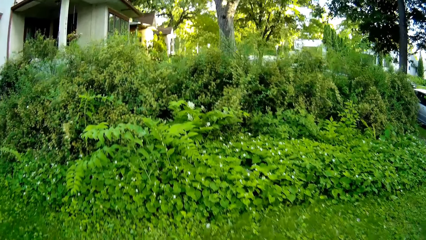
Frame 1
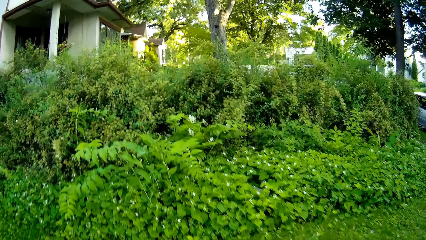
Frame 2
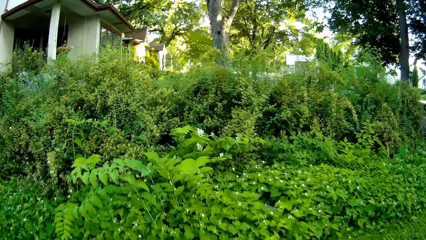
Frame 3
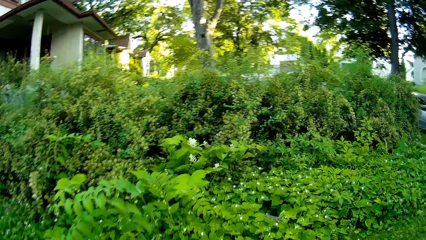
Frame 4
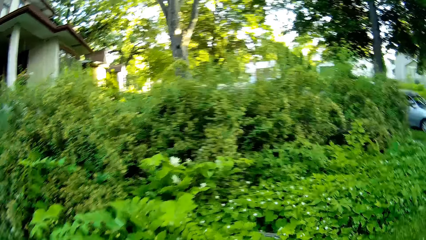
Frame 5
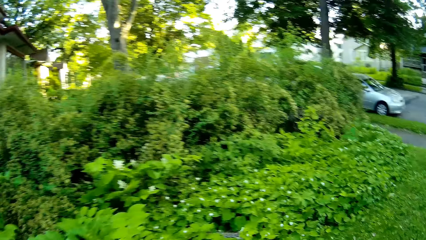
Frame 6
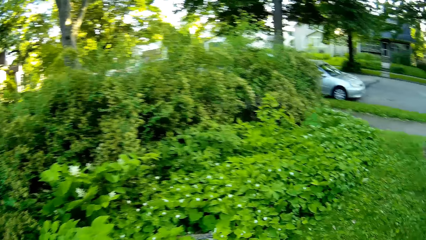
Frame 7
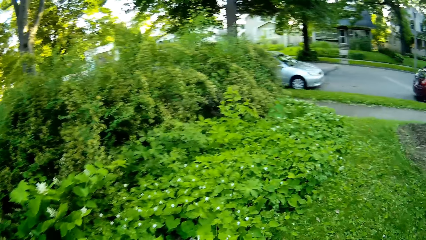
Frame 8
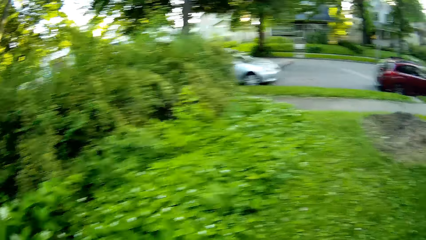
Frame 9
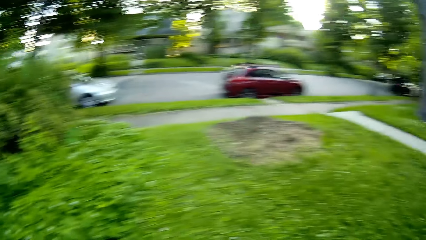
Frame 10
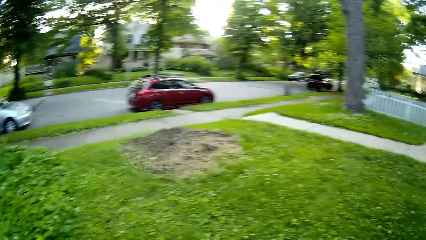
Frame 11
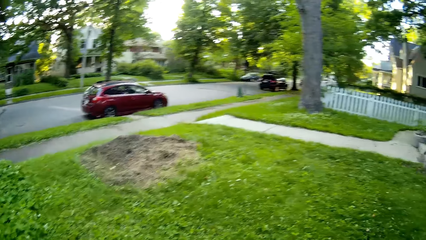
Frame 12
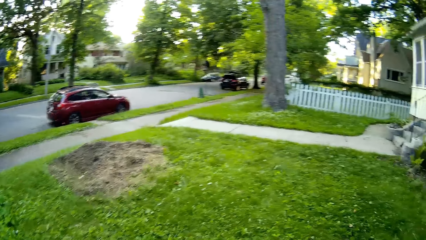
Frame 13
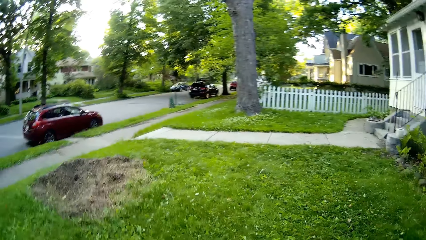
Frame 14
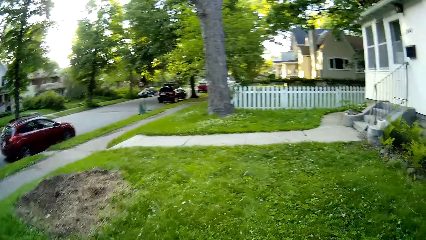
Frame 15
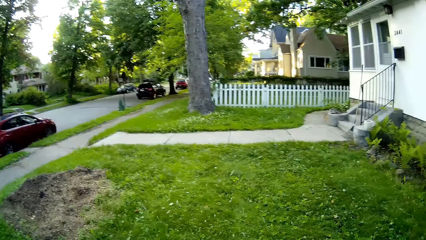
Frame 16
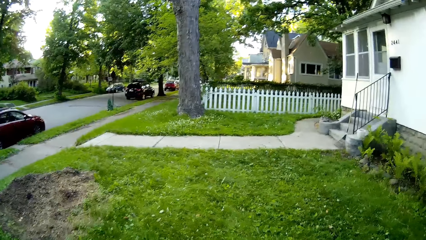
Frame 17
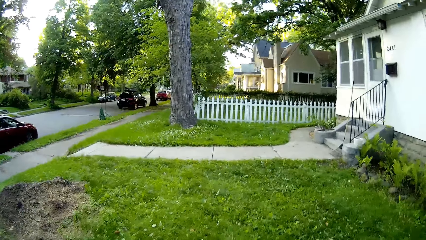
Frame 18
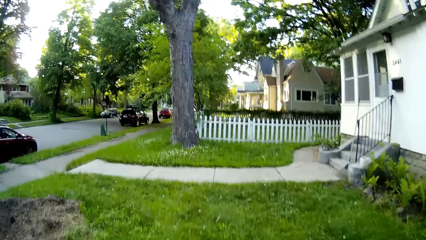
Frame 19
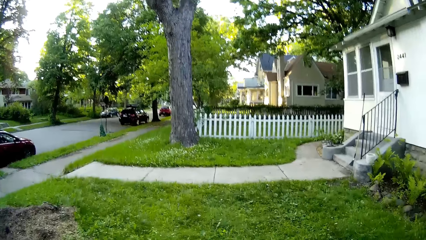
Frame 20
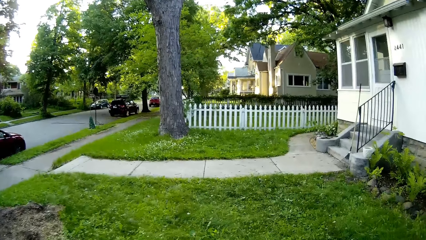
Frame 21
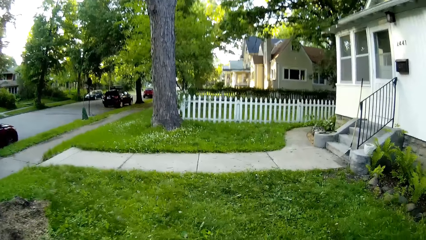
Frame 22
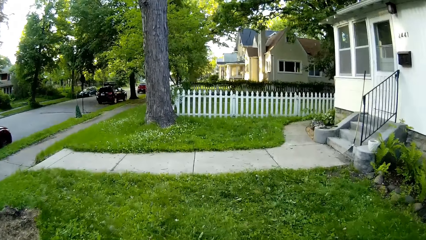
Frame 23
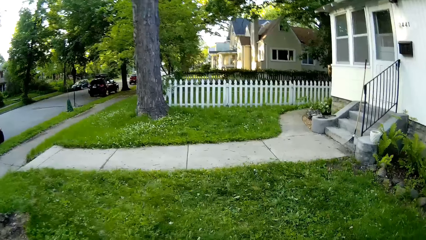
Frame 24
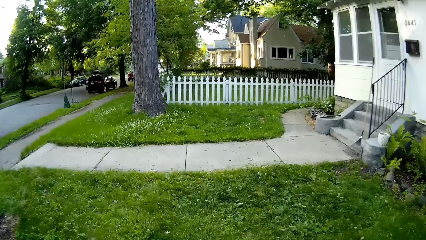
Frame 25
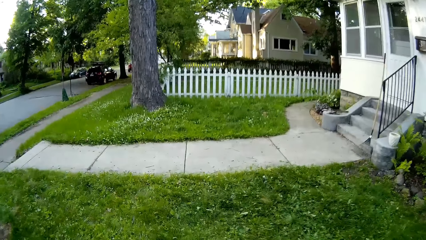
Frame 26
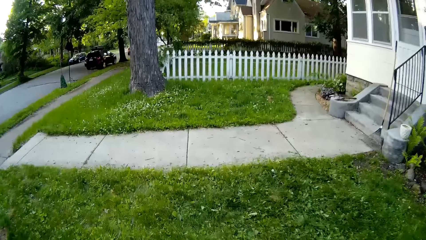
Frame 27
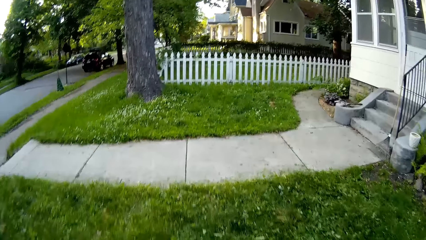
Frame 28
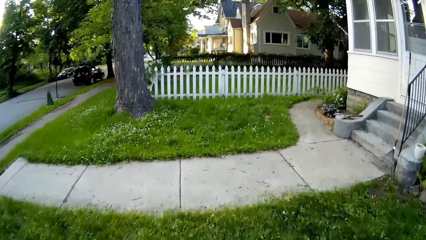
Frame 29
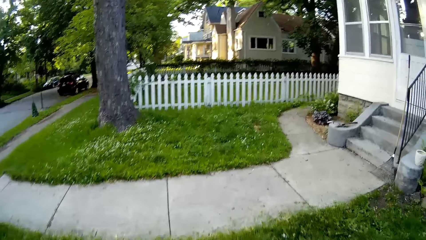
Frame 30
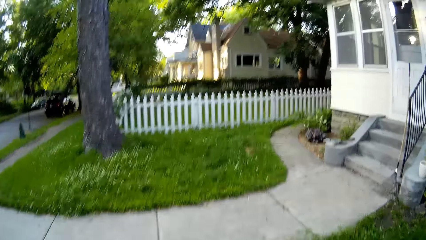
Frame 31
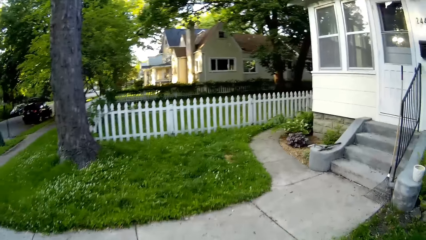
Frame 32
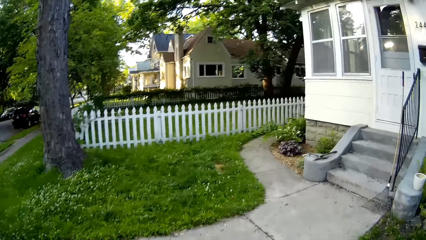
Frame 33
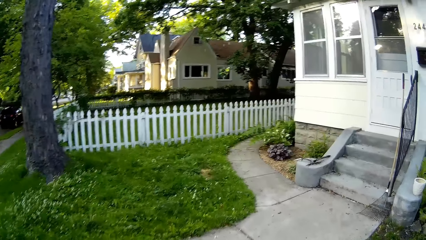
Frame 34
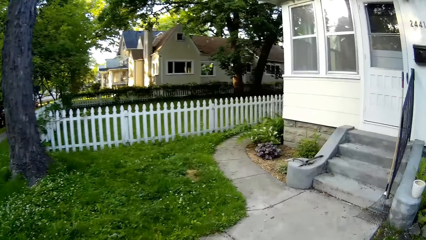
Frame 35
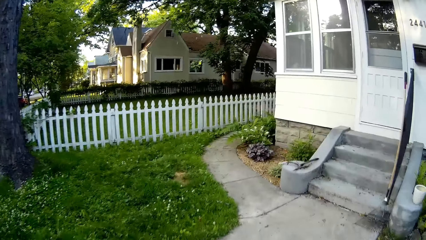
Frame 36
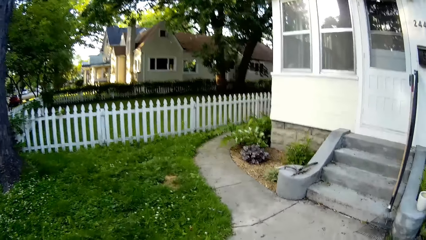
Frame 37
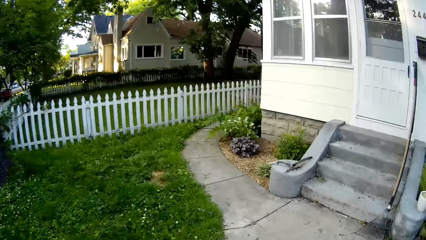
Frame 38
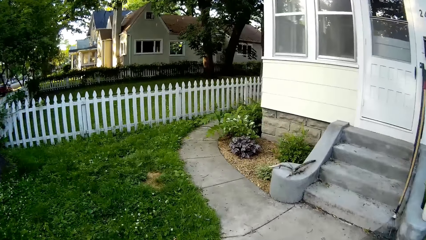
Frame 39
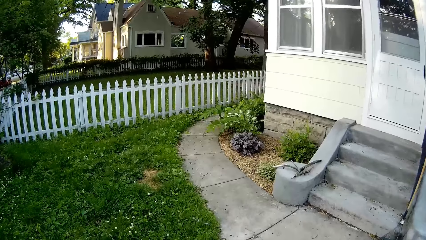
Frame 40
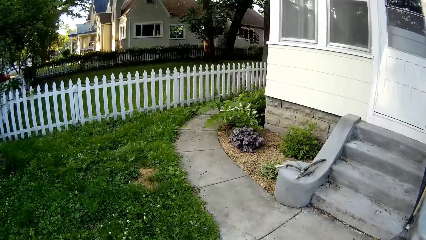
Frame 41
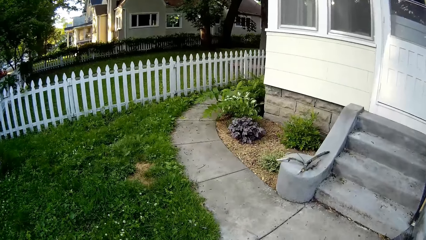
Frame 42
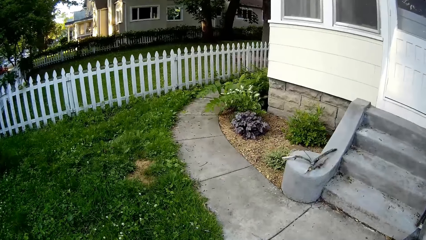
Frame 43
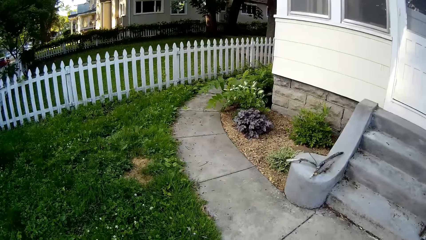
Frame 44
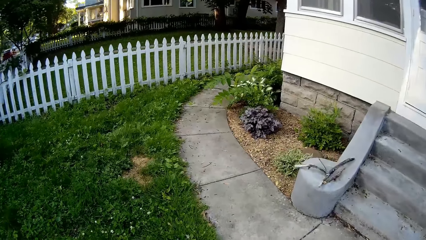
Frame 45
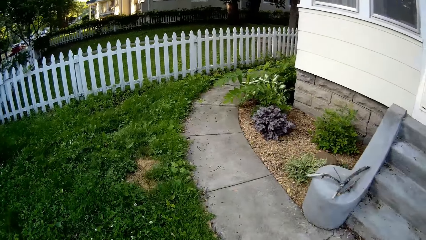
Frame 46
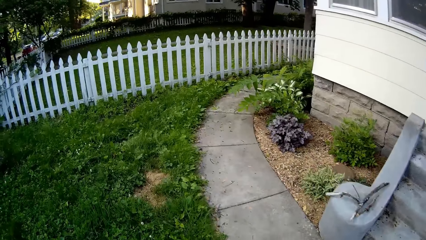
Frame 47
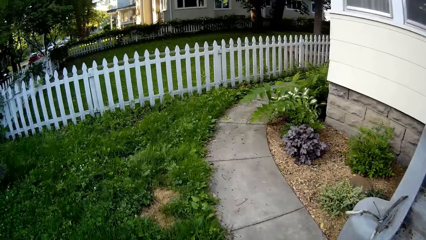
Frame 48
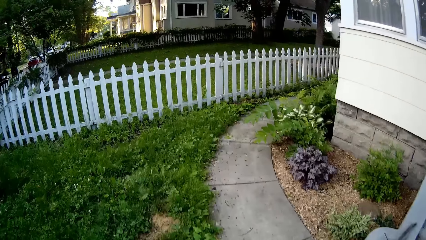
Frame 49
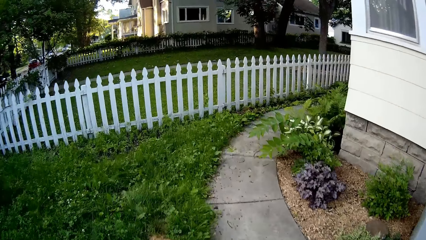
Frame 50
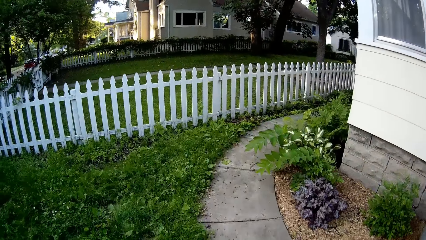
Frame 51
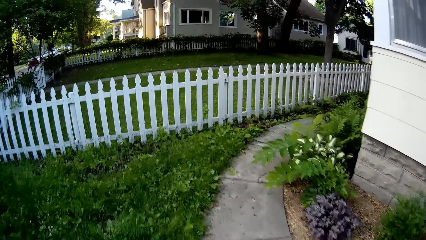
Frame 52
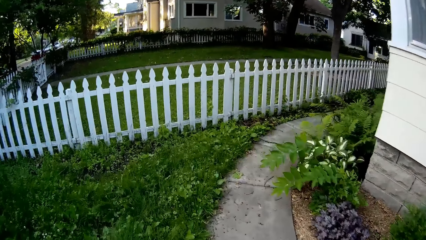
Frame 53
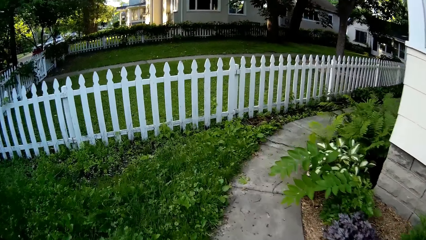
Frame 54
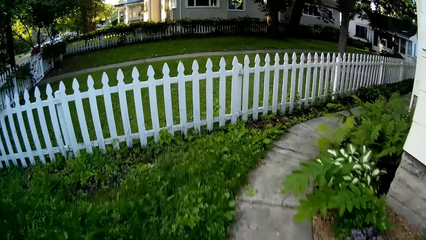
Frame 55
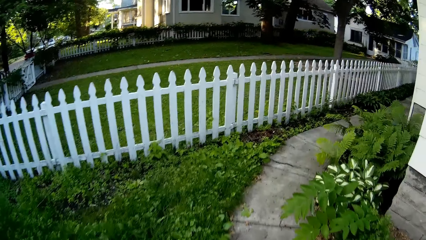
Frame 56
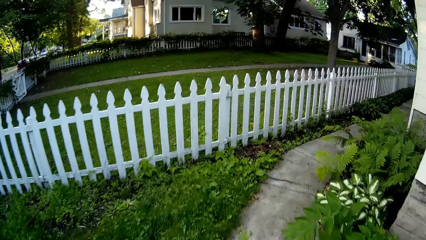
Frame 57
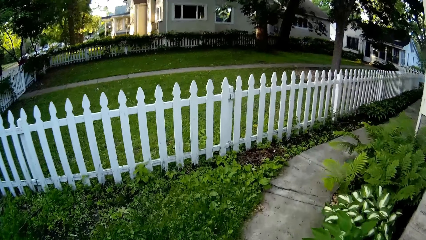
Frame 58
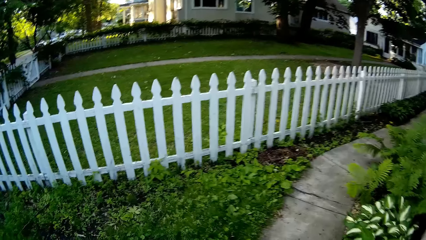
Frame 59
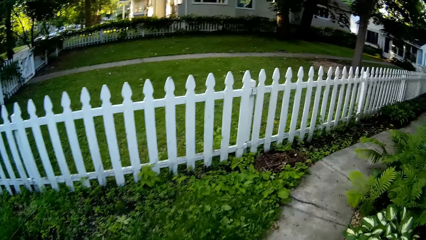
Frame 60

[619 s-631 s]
The camera wearer moves the lawn mower to the other side of the lawn with both hands.

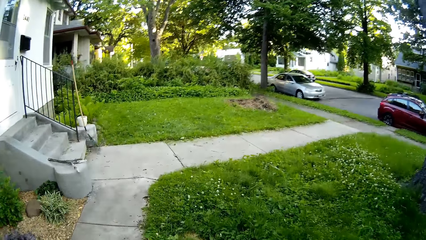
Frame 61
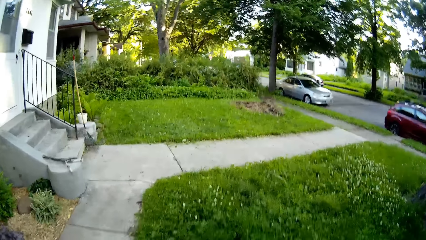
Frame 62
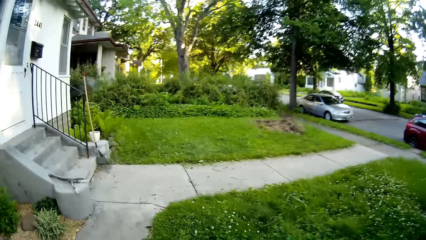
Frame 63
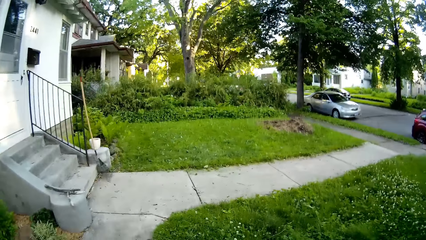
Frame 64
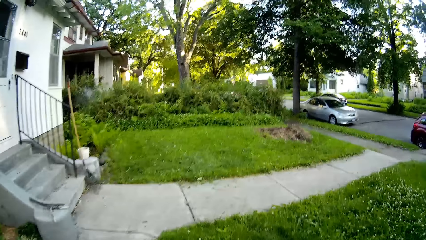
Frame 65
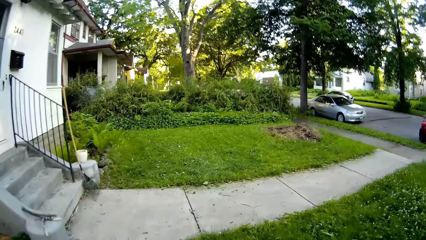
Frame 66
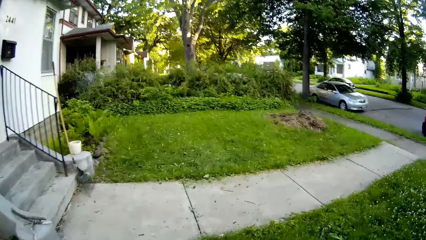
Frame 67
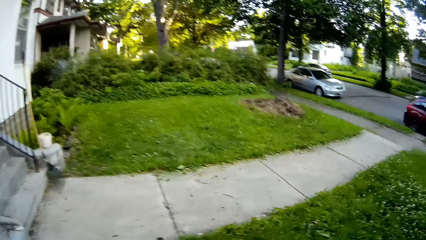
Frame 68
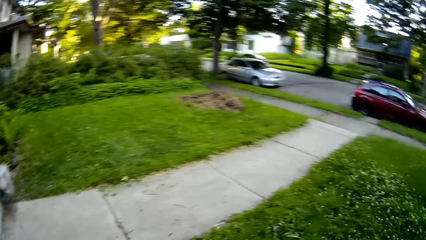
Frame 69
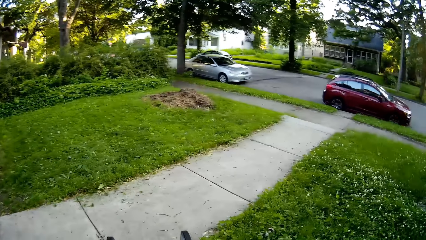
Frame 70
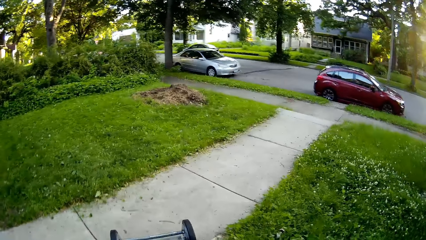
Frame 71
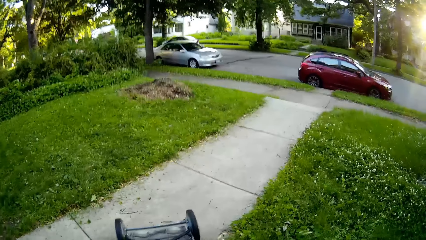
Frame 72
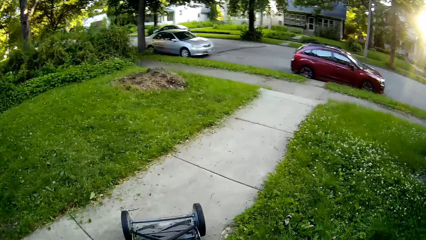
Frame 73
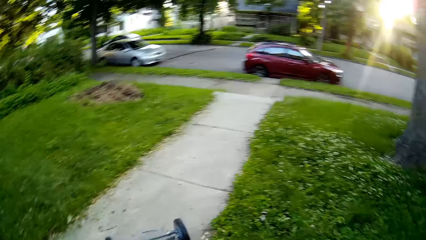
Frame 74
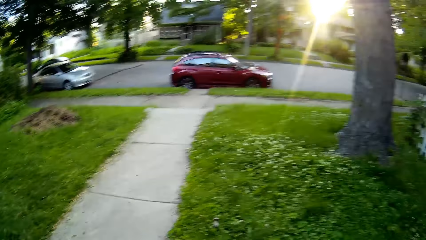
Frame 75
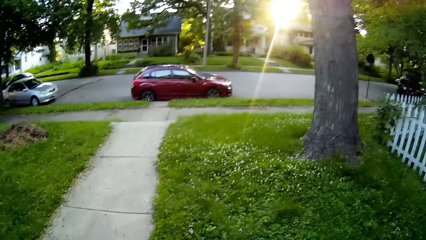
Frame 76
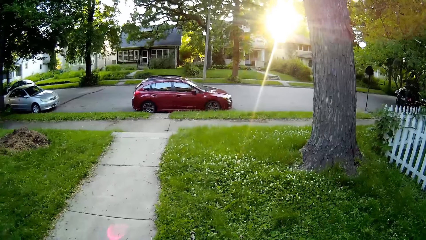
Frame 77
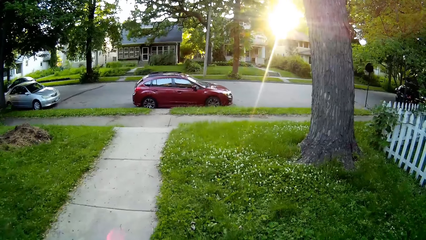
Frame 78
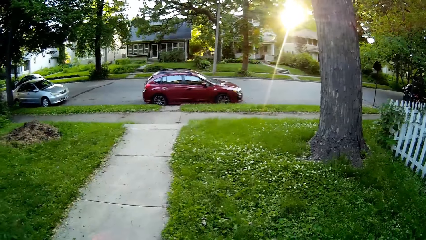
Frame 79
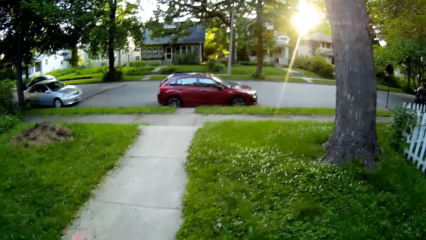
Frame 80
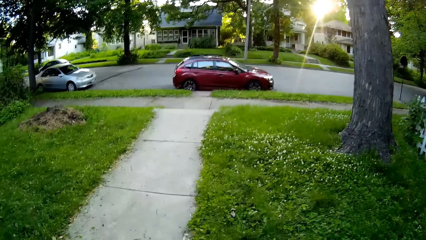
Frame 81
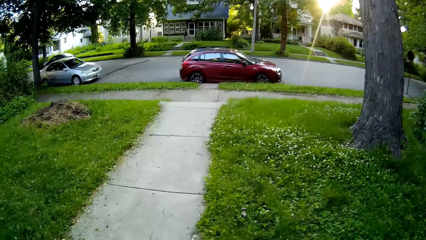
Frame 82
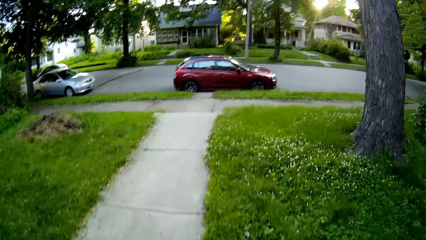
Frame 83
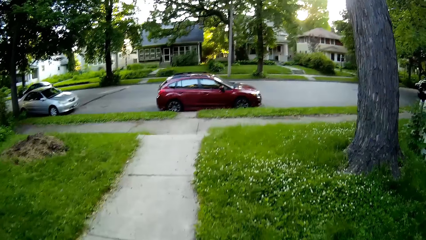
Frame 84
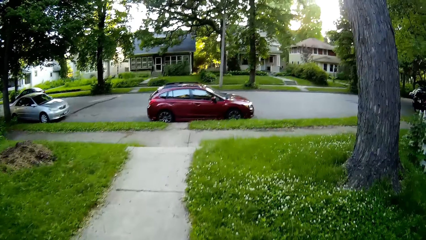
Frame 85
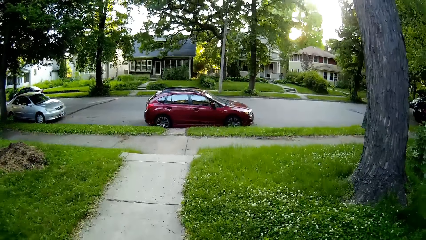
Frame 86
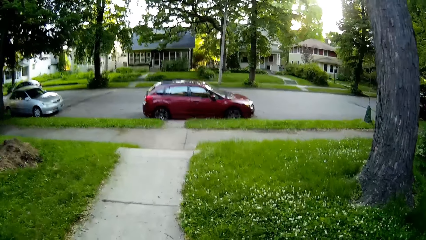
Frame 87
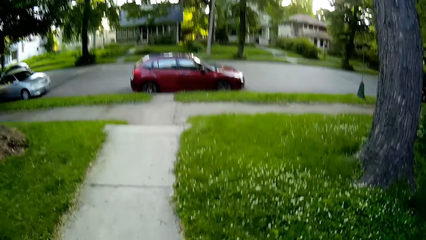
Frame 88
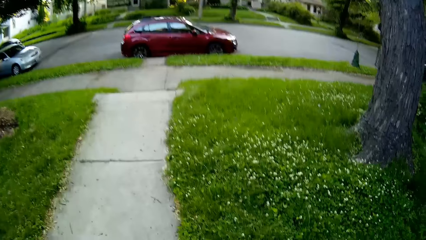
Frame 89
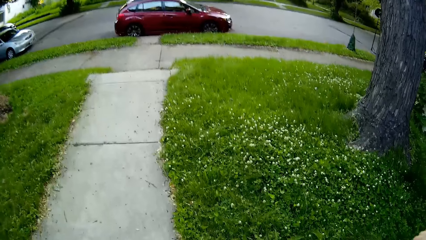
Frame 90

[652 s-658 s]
The camera wearer moves the lawn mower to the walkway with both hands.
